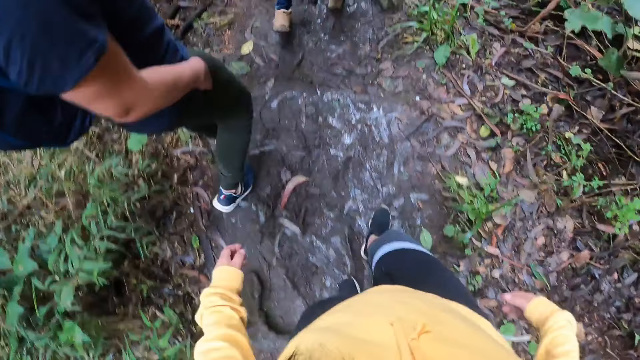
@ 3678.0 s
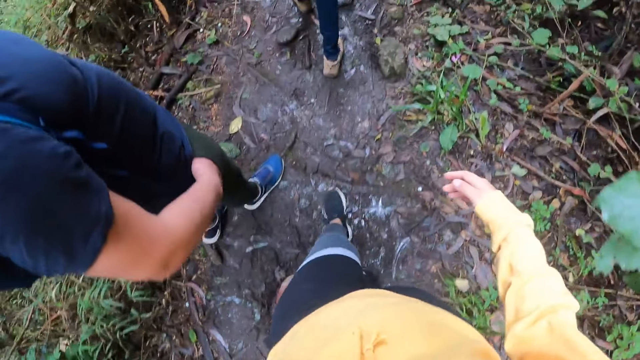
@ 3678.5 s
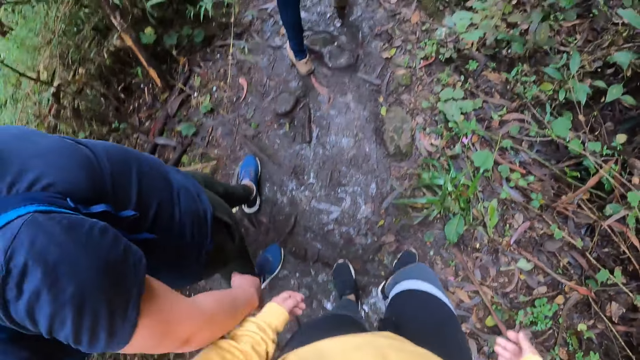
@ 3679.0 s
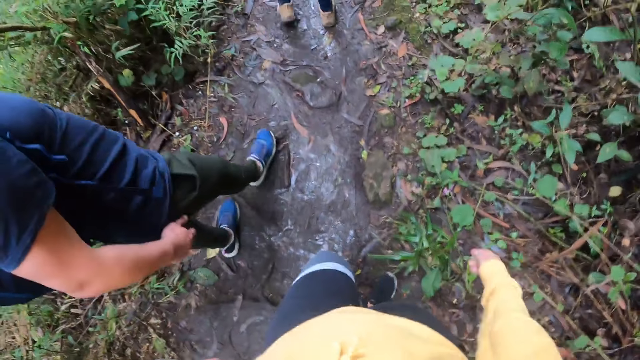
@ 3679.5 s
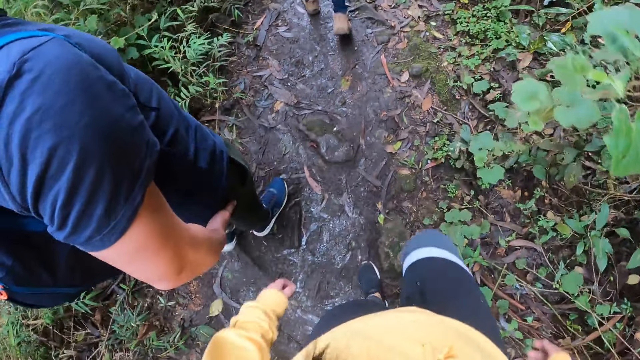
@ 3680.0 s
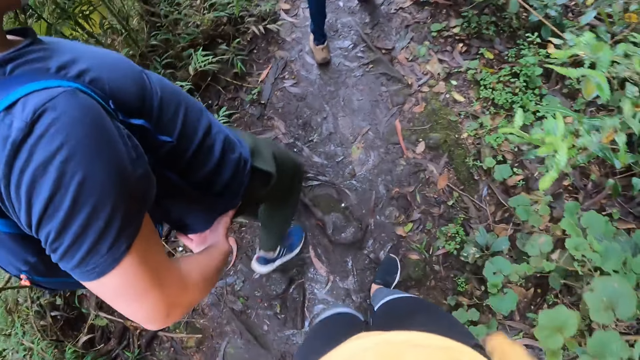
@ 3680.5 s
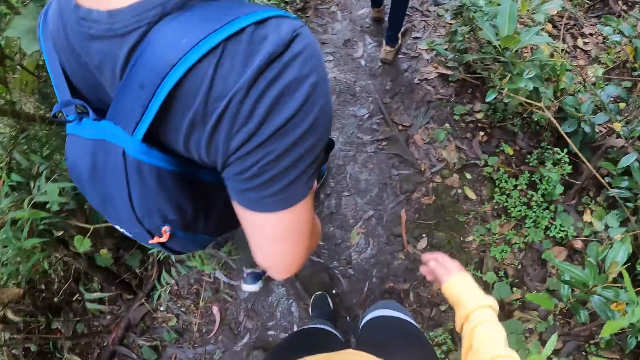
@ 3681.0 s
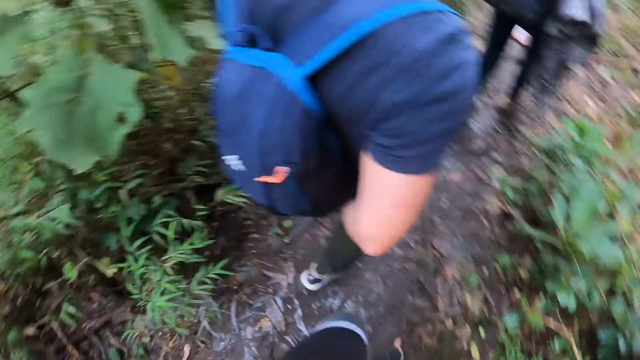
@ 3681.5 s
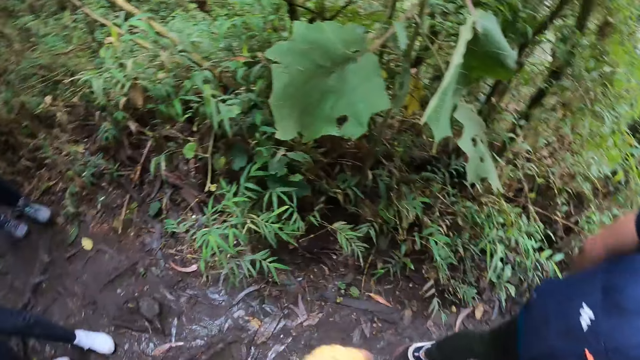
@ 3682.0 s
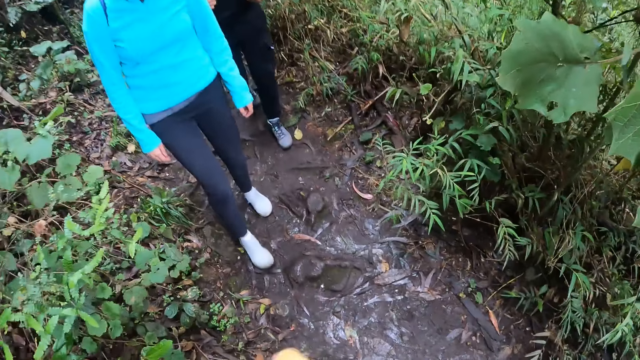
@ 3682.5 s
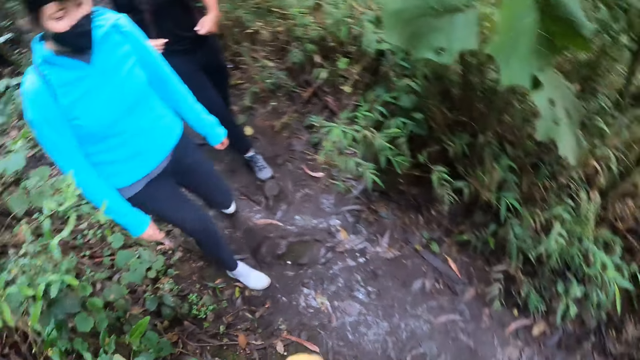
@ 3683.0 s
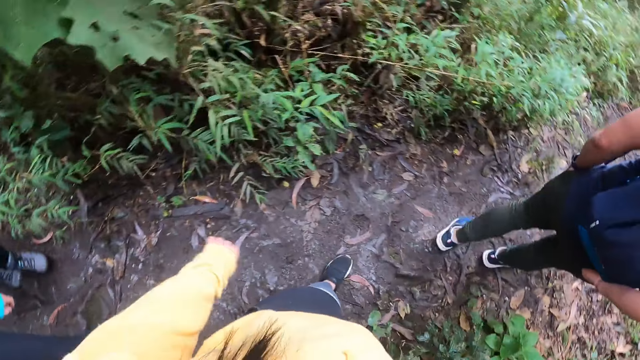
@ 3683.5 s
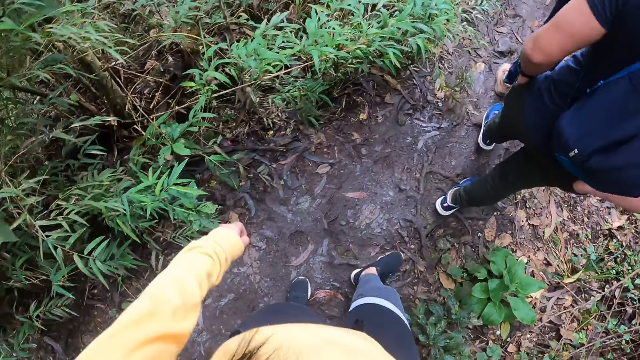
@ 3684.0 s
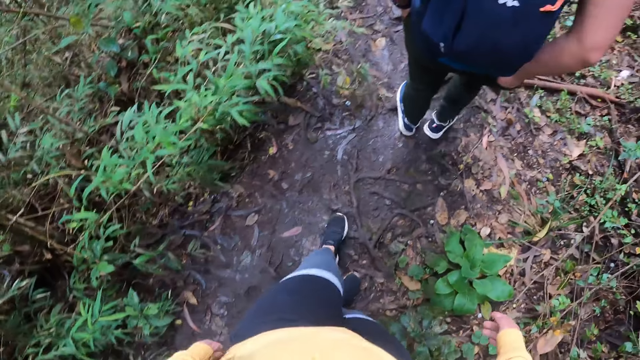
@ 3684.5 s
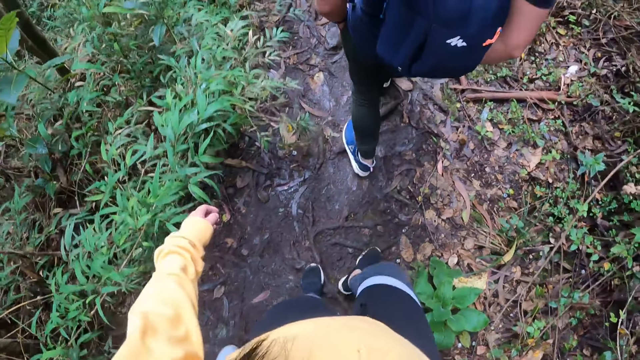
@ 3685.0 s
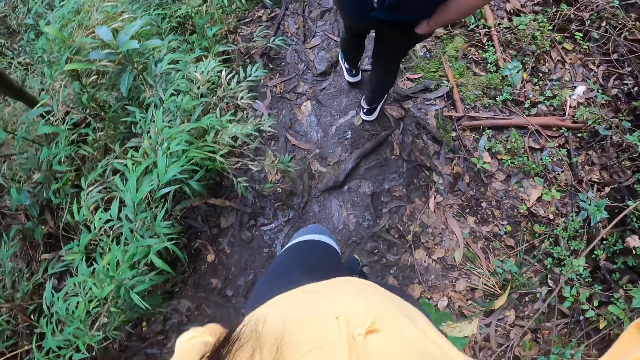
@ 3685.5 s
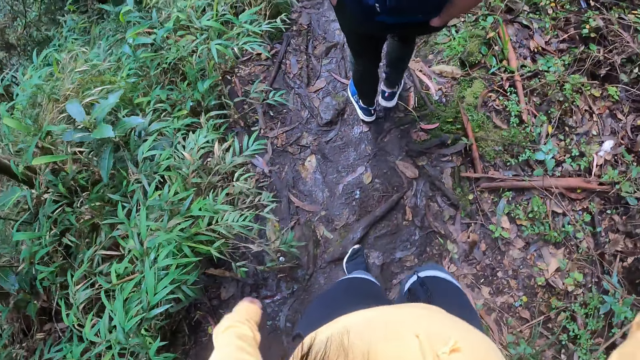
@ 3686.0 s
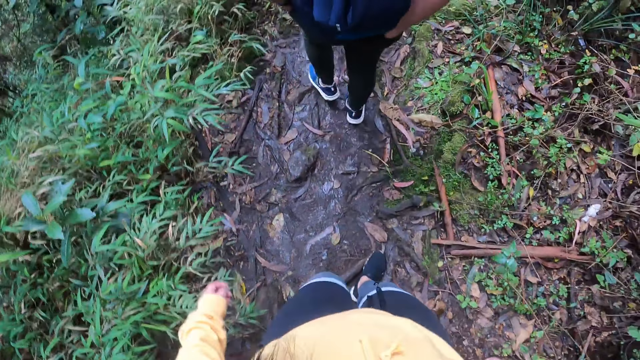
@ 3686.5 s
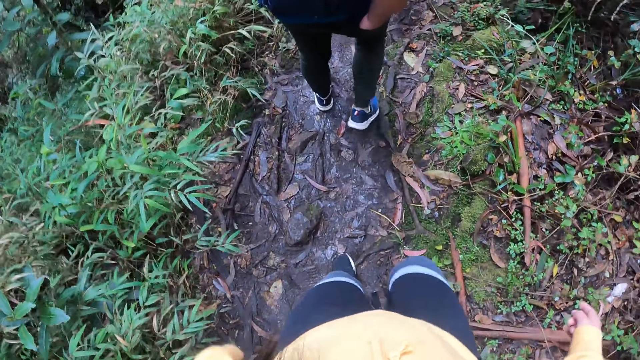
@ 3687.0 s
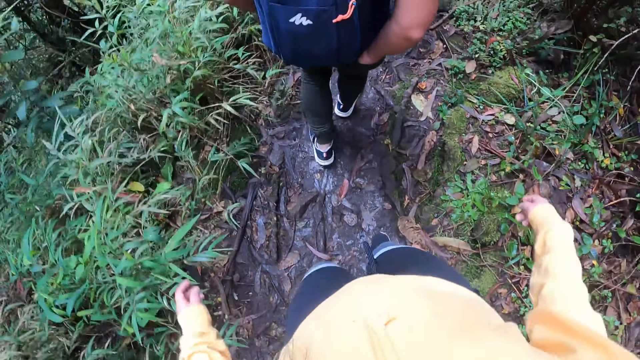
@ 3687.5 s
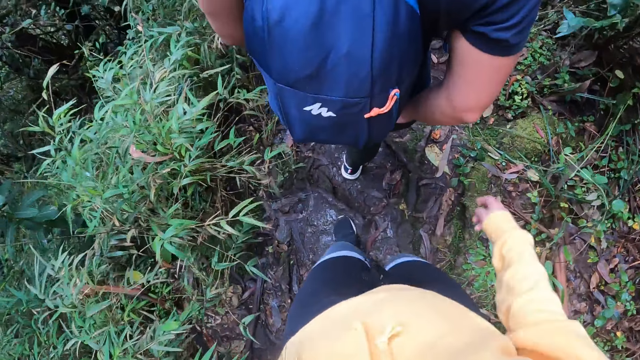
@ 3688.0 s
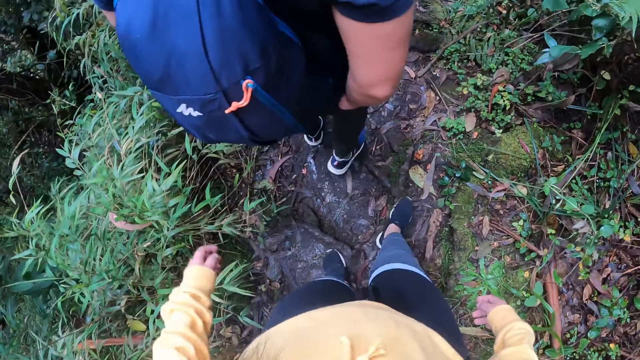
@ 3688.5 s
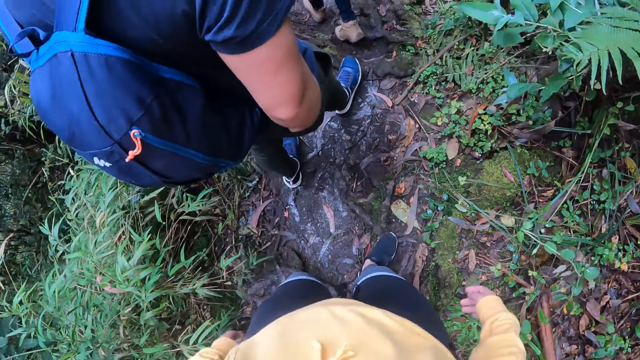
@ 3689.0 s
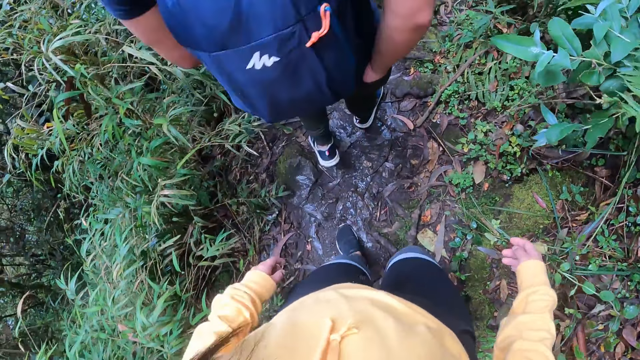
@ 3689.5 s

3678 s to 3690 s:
The man pulls his right hand out of his right pocket. The man puts his right hand in his back pocket. The camera wearer shakes her left hand. She walks in the woodland.

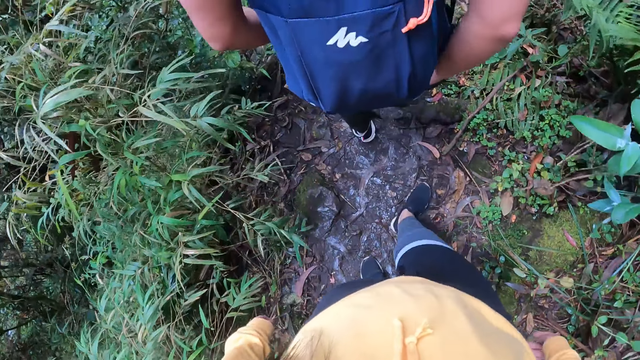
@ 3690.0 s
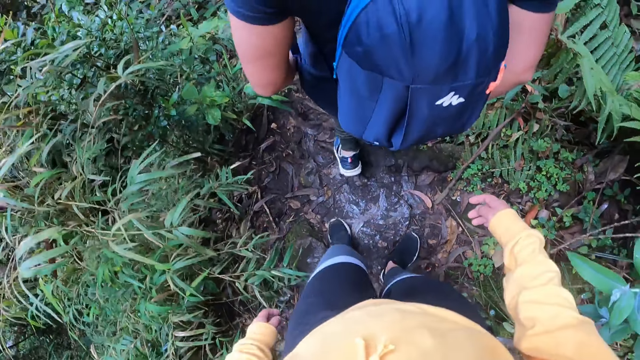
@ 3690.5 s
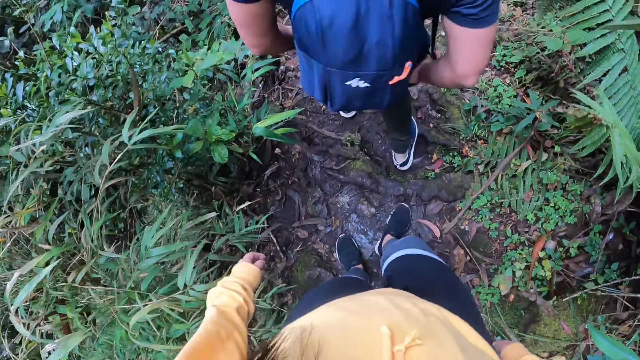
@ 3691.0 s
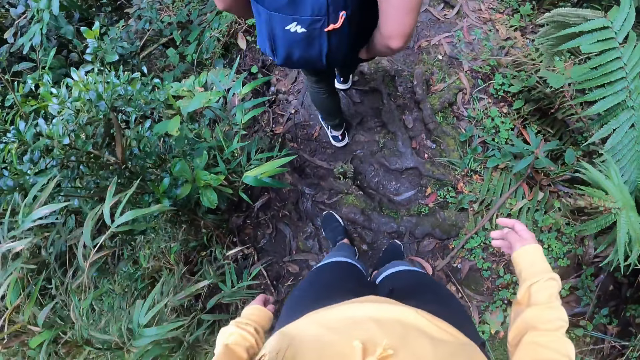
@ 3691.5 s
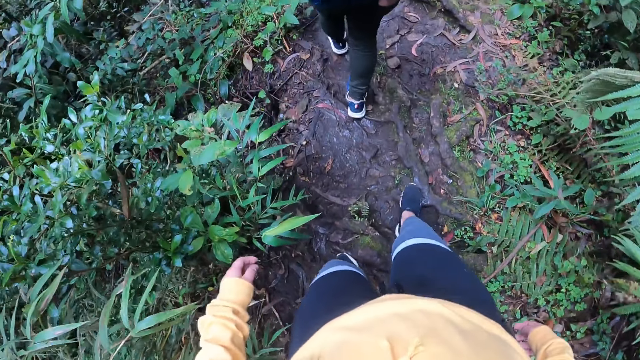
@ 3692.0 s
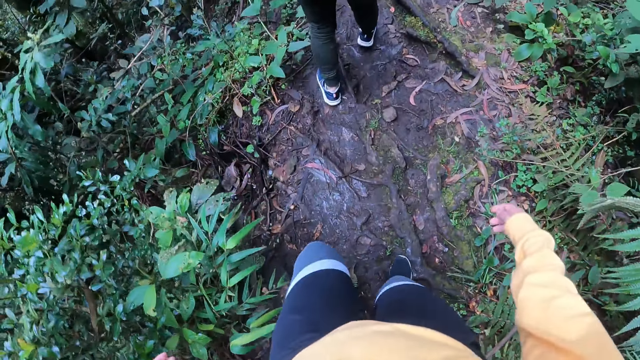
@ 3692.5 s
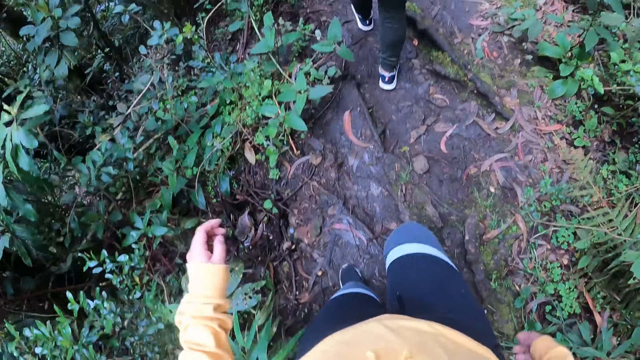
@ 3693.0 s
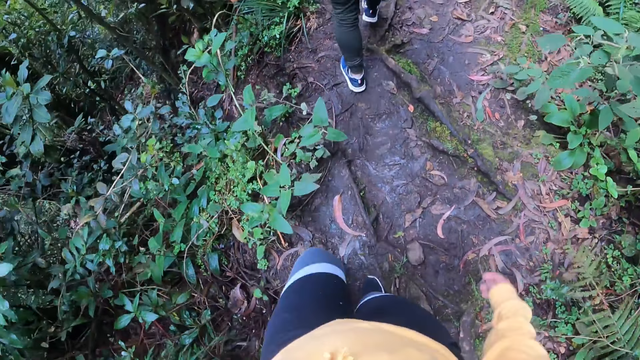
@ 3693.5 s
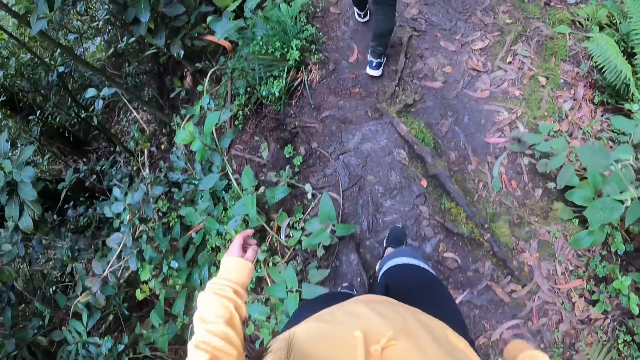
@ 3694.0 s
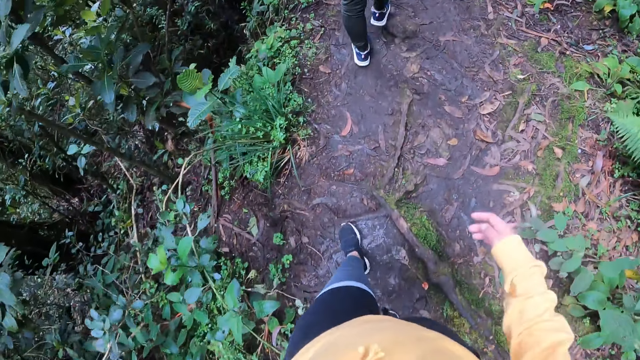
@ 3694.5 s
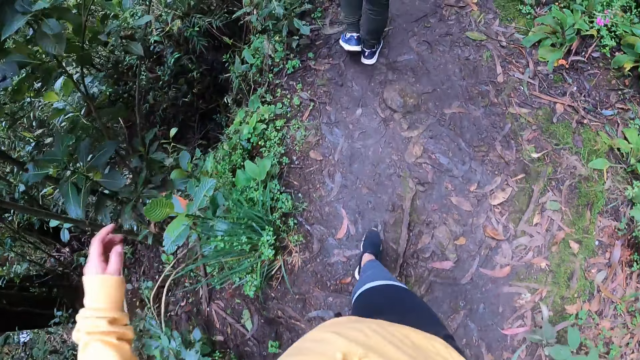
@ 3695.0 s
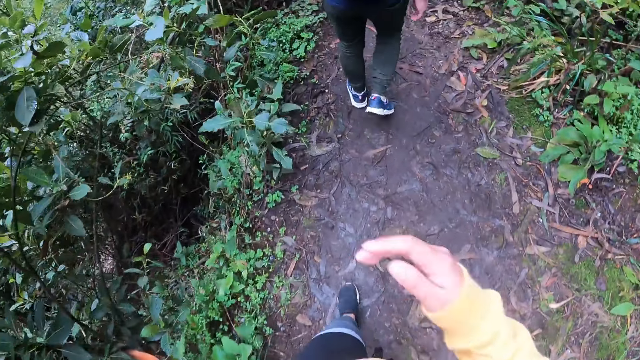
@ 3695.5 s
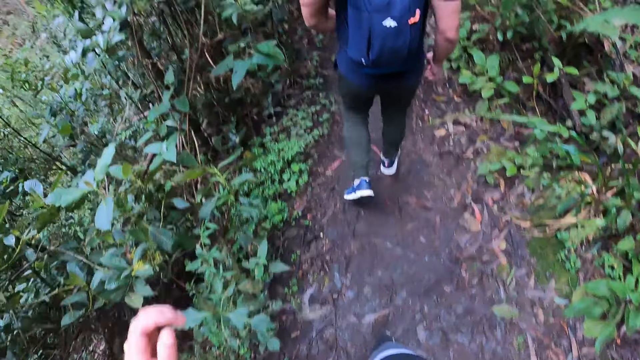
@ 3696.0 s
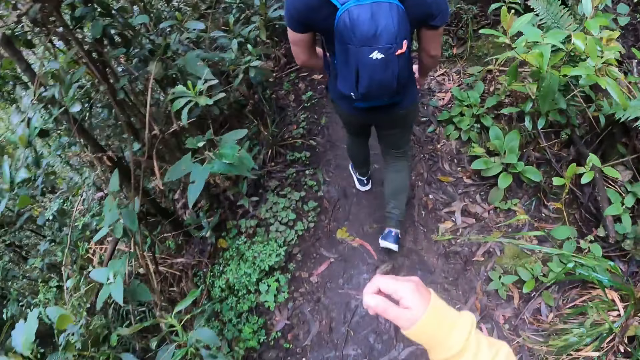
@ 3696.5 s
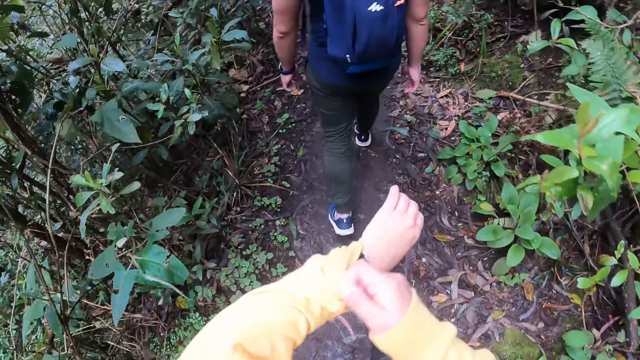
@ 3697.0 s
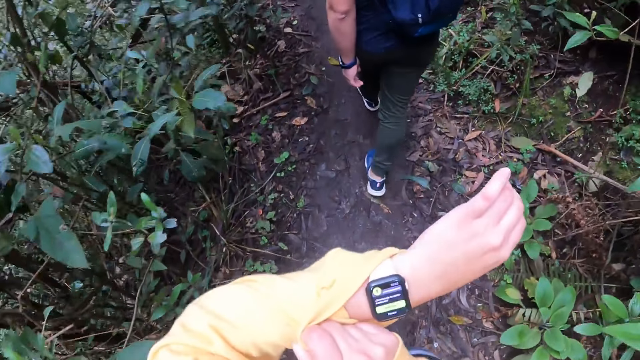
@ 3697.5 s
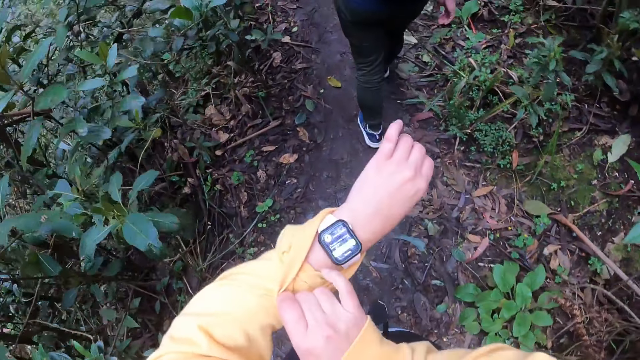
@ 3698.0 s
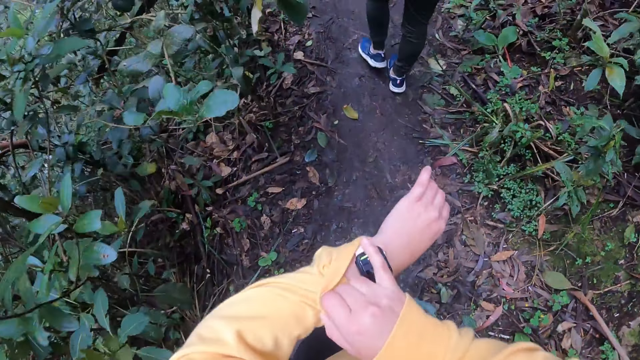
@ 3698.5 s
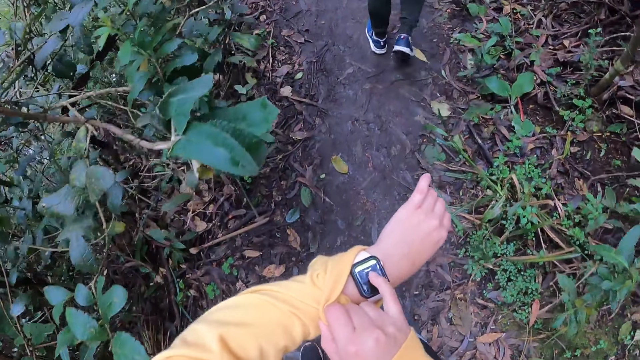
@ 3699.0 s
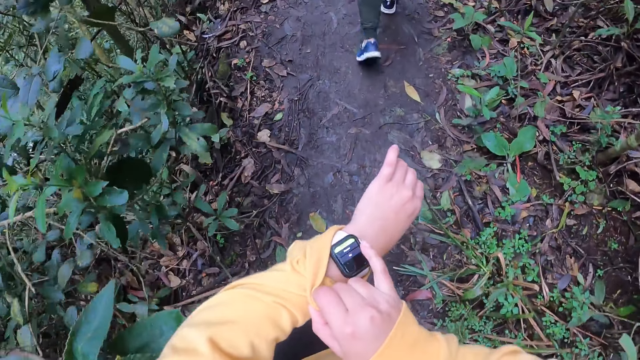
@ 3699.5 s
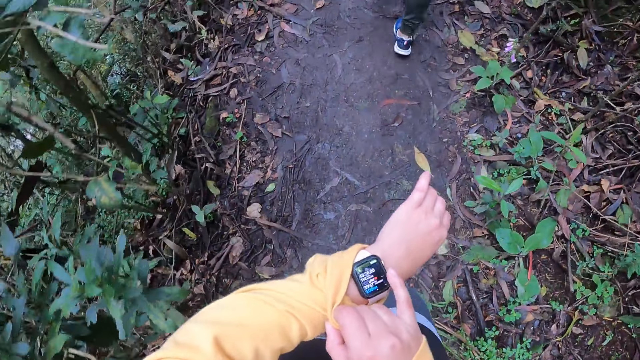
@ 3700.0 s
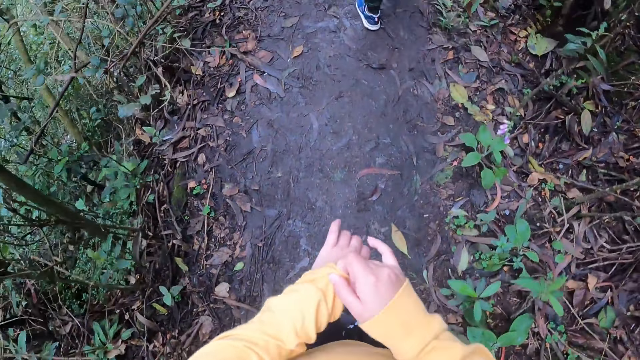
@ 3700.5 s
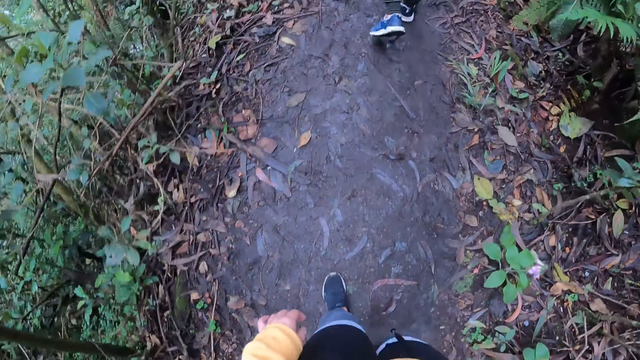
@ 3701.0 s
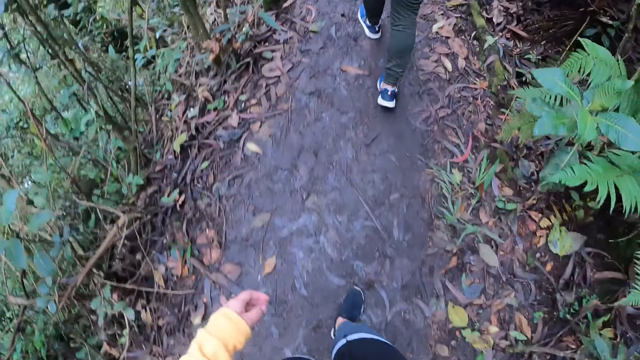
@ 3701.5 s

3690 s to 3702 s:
The camera wearer pulls the left sleeve of her clothes with her right hand. She looks at her watch. She operates the smart watch on her left hand with her right hand. She presses her watch. She covers the smart watch with her left sleeve in her right hand. She walks in the woodland.
